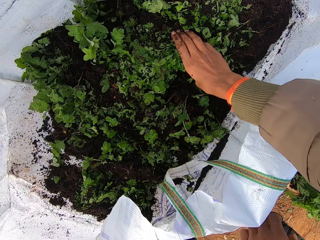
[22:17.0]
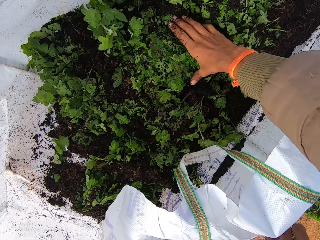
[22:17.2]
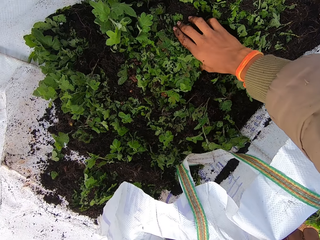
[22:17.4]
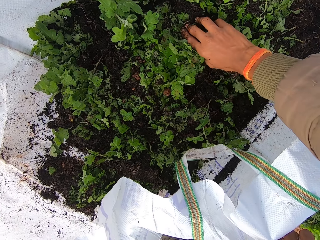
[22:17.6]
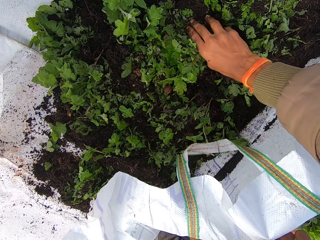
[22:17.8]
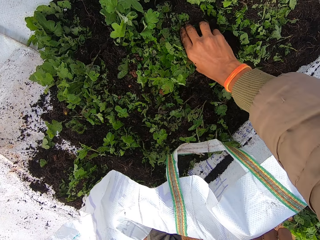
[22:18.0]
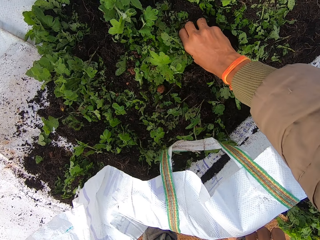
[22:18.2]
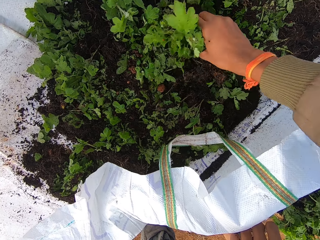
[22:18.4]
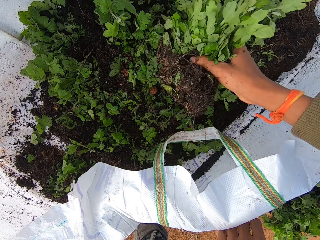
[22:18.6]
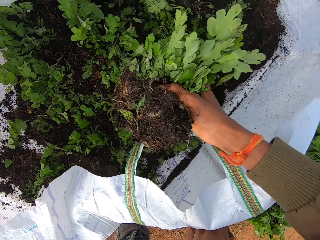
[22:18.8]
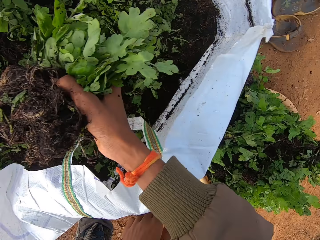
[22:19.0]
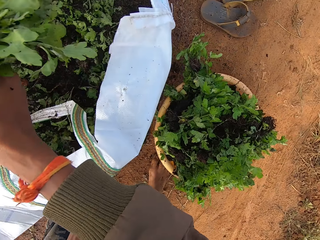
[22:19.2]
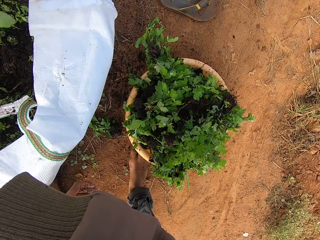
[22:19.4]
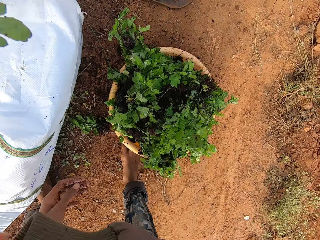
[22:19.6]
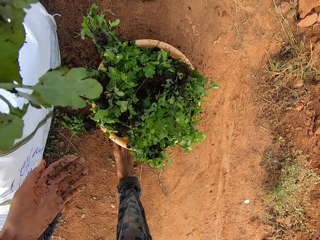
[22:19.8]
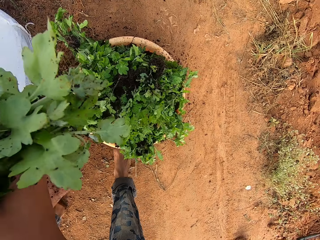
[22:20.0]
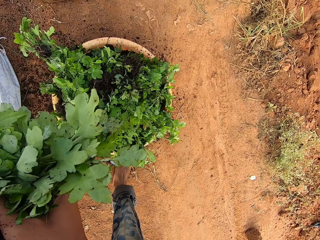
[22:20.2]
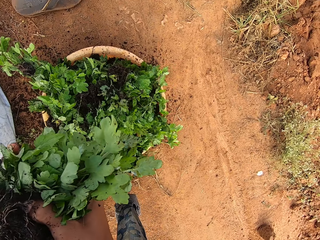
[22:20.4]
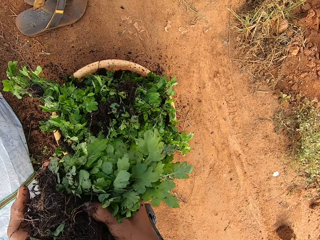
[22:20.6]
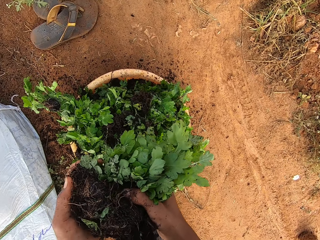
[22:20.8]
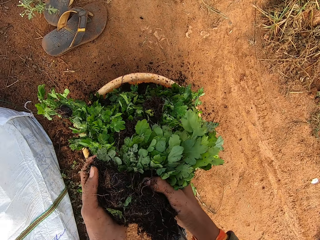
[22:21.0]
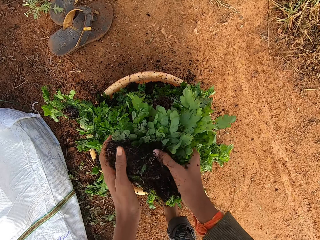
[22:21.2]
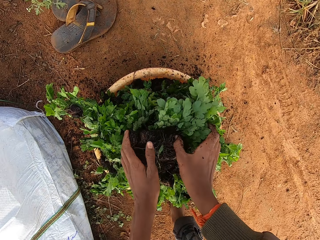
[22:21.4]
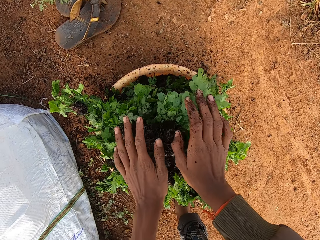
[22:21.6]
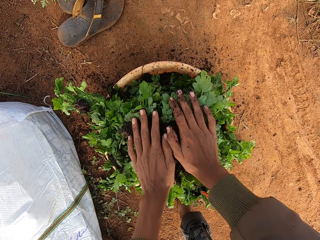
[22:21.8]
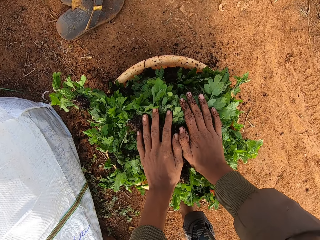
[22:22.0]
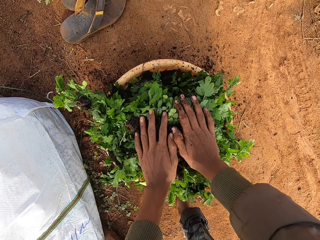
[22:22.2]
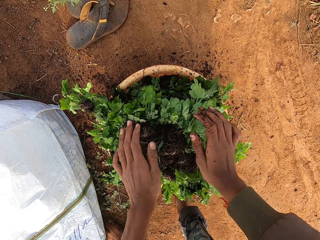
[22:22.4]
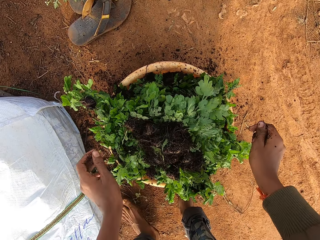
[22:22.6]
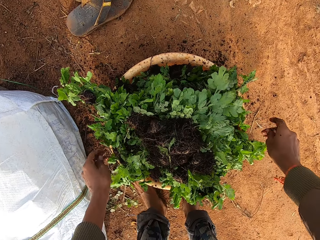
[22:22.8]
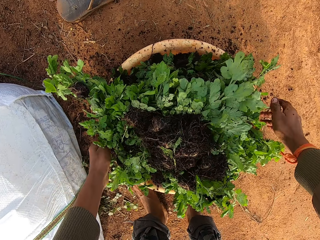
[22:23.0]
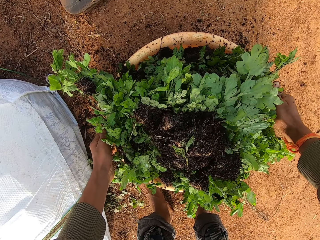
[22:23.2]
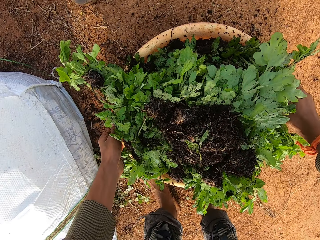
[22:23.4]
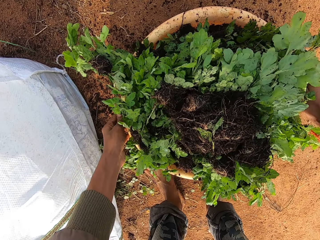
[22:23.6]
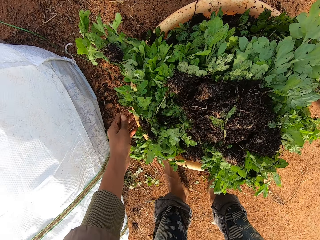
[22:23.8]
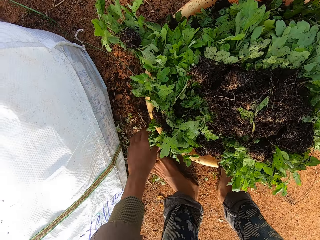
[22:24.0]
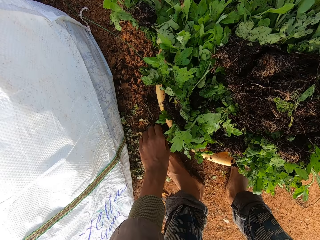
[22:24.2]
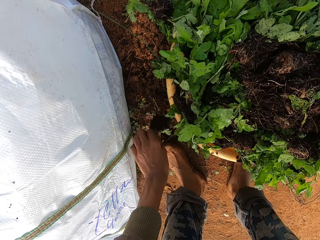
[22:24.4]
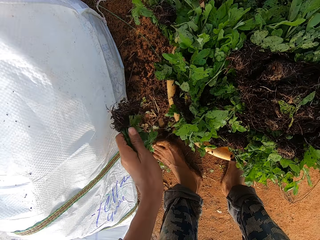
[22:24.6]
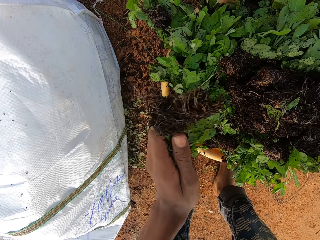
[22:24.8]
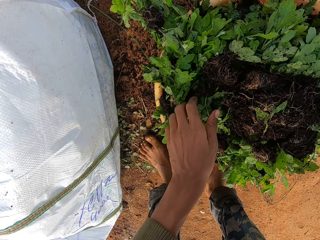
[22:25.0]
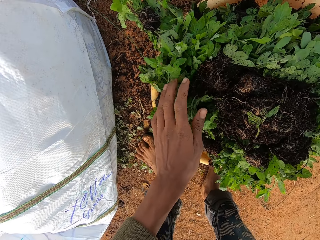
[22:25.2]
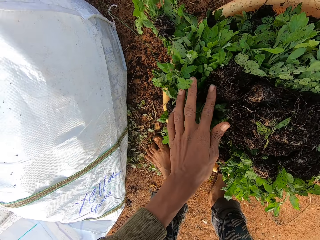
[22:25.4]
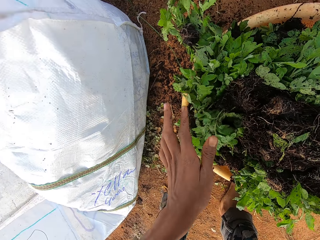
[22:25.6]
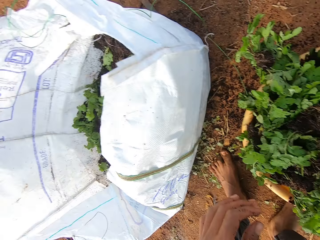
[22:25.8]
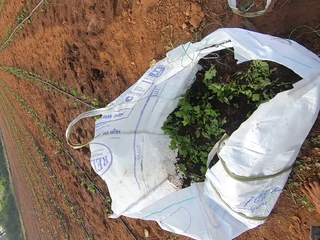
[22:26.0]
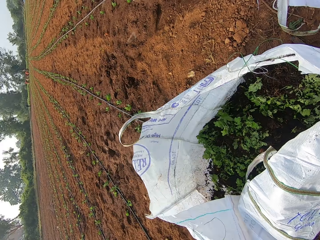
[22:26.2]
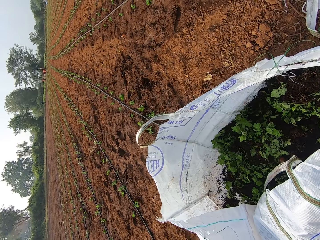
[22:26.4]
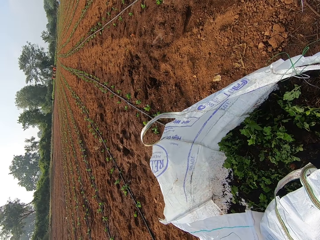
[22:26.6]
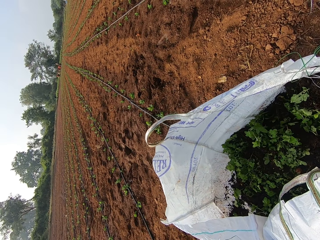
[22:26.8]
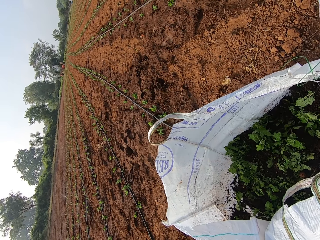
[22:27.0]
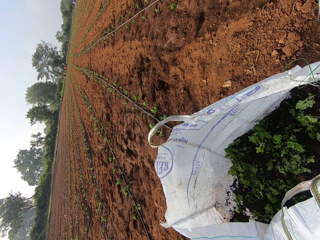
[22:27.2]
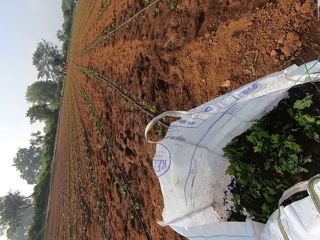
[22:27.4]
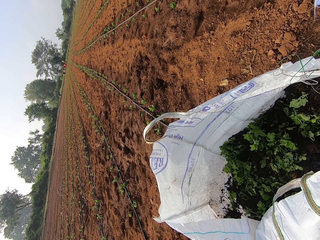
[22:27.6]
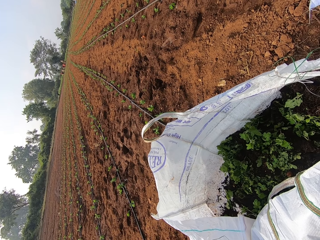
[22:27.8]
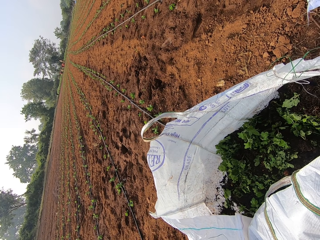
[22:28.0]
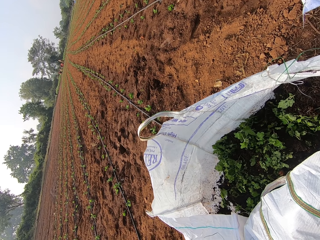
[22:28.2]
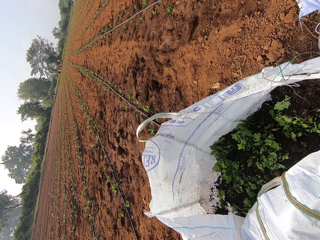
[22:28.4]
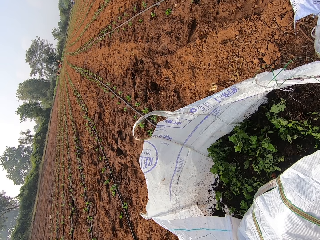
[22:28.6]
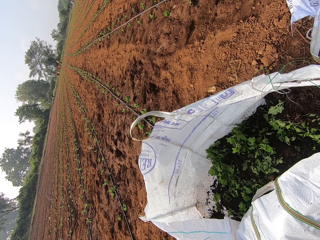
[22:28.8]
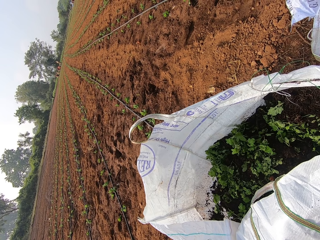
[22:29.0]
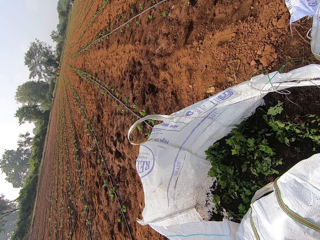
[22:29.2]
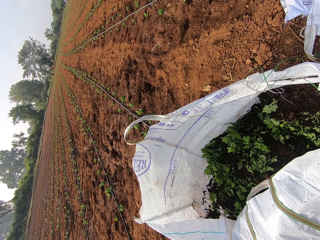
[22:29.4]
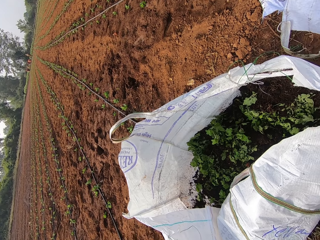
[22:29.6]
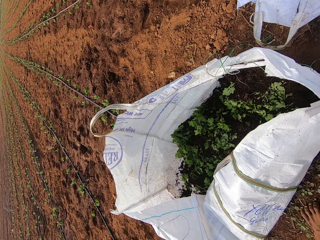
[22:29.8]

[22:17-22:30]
The camera wearer picks seedlings in the bag. He packs a vegetable from the bag of vegetables with his right hand. He drops the vegetable in his hands in the container or basin. He holds the seedlings in the basin. He holds the container from the ground with his hands. He picks a vegetable from the ground with his left hand. He drops the vegetable in the container with his left hand. He talks to the group of people.

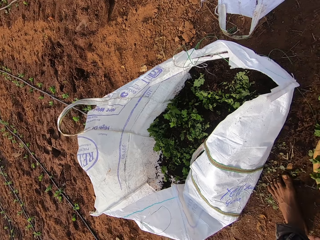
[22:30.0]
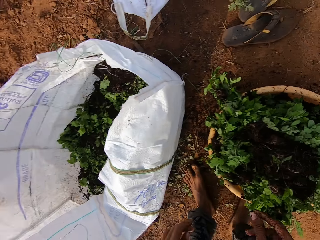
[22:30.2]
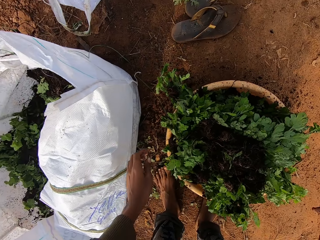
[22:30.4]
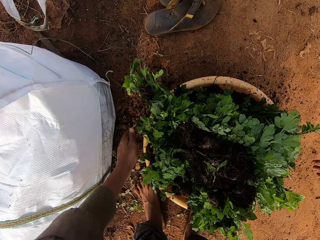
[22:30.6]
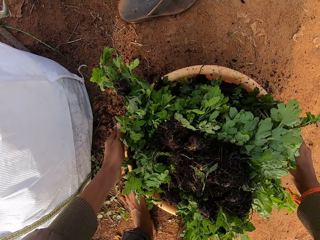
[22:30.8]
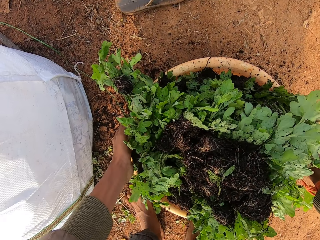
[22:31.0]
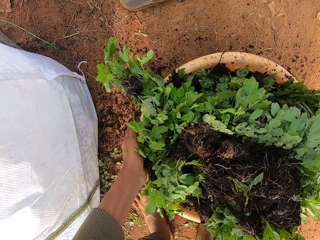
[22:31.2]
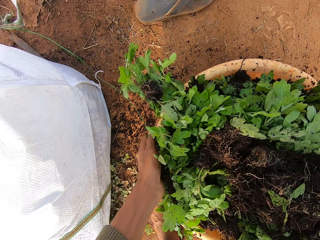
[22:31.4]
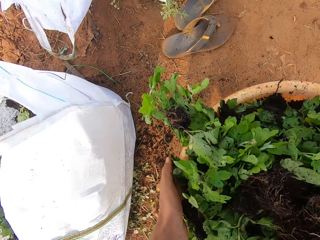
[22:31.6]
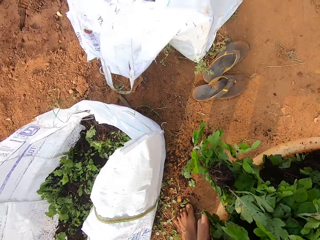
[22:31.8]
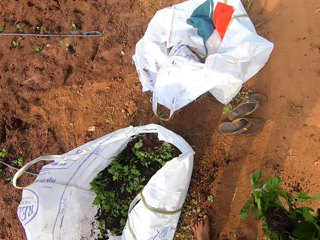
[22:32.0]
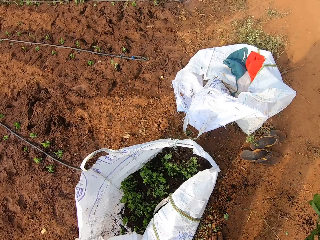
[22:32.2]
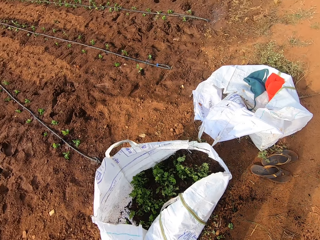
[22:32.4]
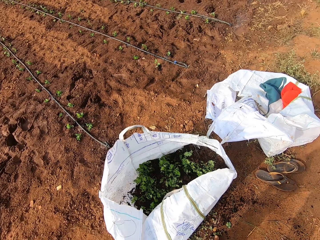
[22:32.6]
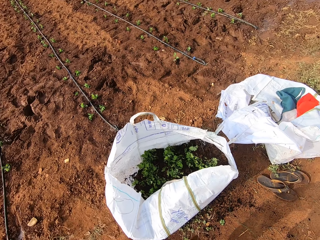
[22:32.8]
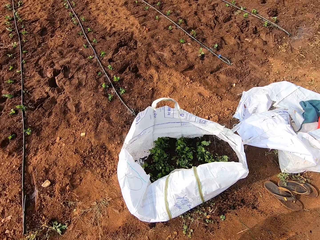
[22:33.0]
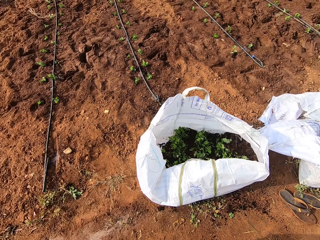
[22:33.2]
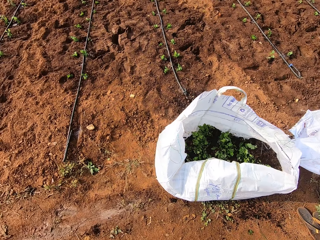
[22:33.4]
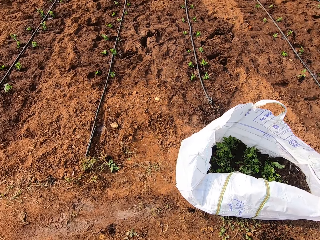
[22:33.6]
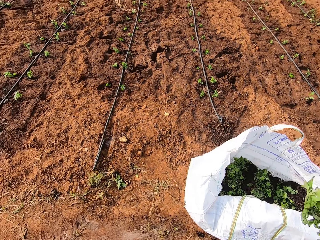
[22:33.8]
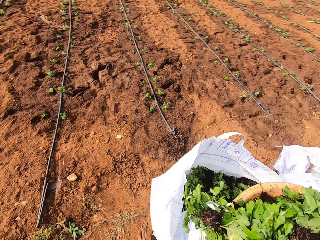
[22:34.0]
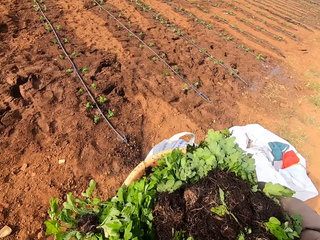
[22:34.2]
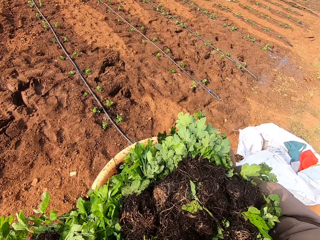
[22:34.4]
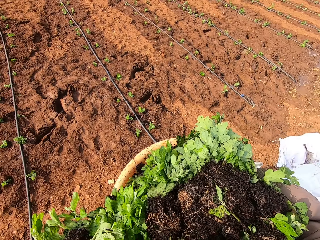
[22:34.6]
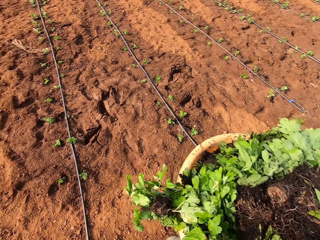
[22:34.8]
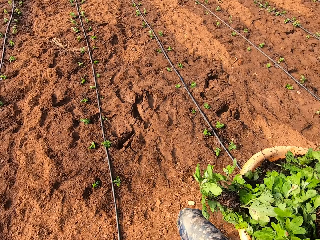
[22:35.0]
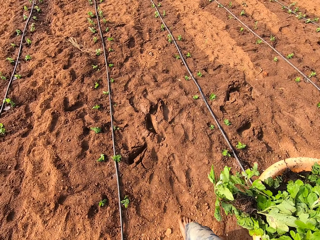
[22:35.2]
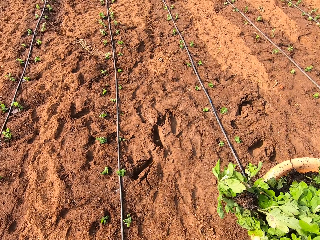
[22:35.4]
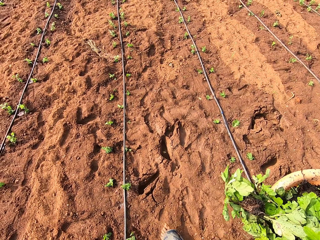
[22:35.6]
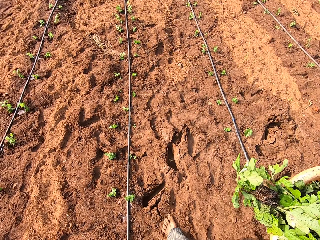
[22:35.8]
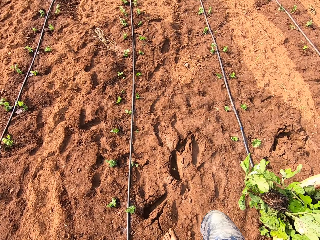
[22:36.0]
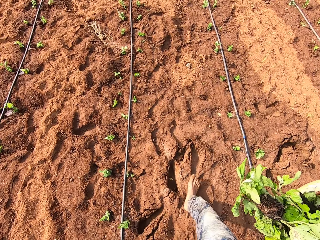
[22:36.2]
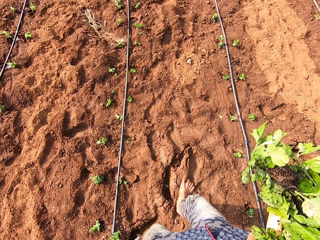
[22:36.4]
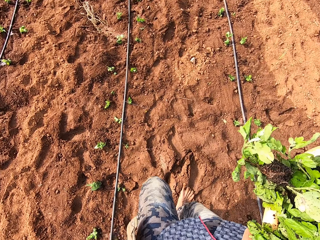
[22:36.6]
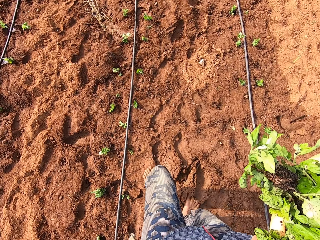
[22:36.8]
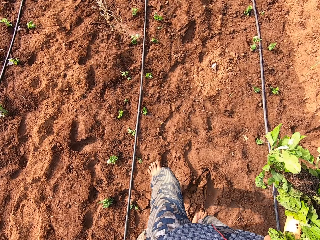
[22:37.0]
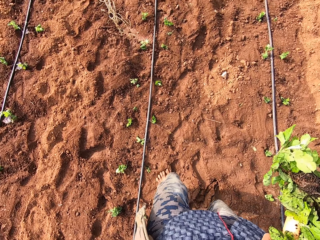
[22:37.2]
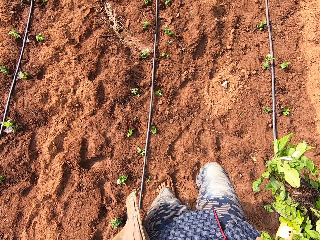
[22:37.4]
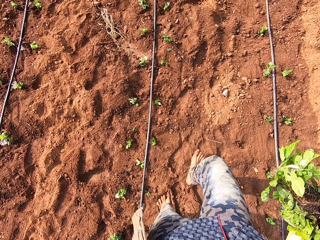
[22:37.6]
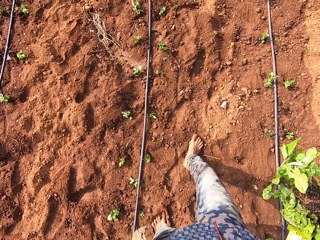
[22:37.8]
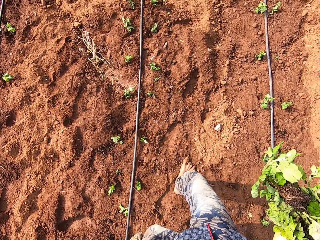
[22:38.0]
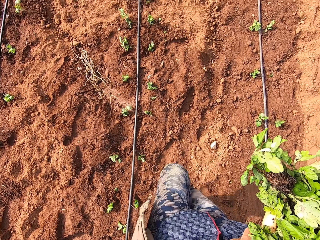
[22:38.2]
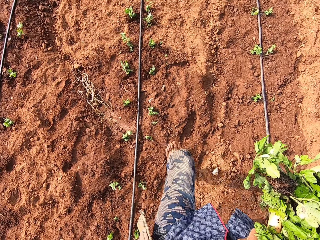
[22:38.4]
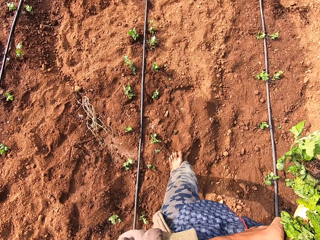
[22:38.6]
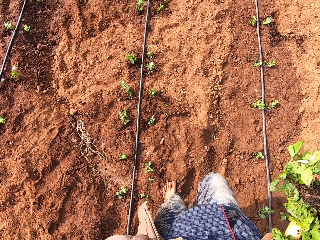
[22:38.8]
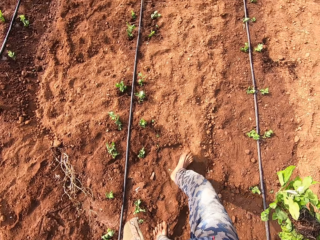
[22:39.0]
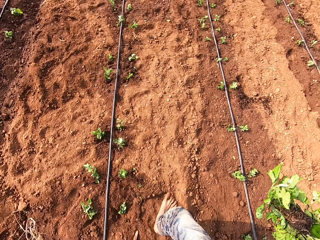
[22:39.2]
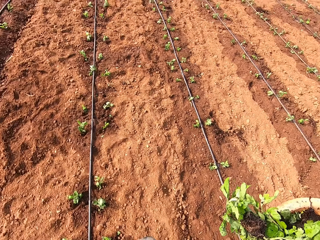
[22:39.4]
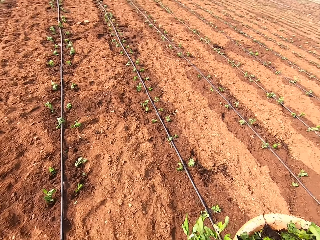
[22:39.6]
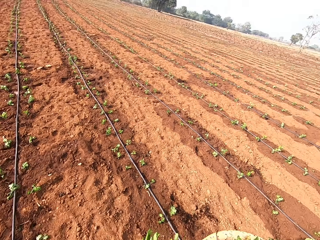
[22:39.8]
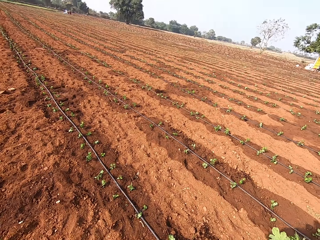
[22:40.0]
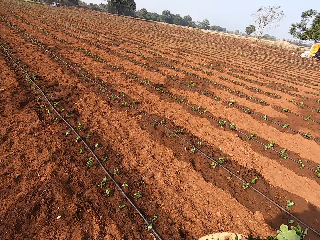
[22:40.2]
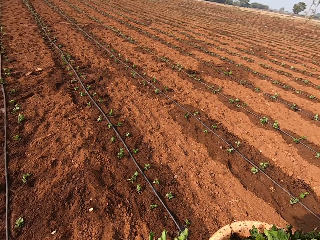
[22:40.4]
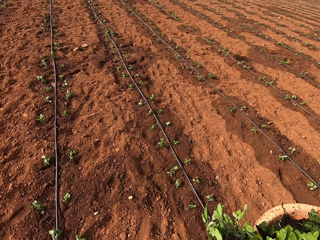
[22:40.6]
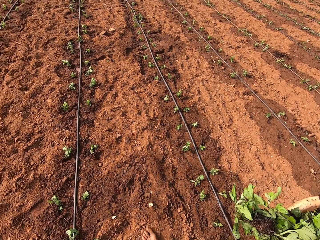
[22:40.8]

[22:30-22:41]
The camera wearer carries the container or basin of vegetables with his hands. He walks on the field. He carries the basin in the farm.
